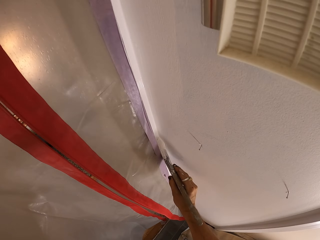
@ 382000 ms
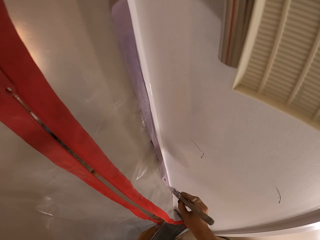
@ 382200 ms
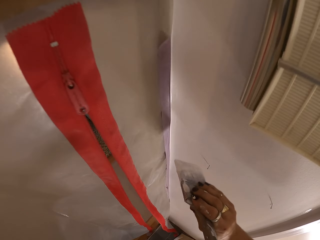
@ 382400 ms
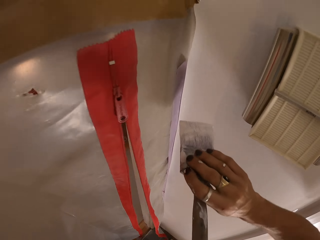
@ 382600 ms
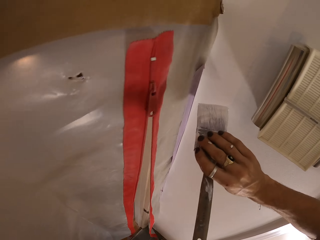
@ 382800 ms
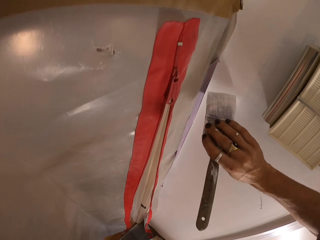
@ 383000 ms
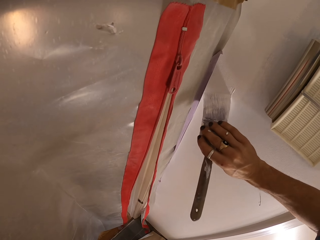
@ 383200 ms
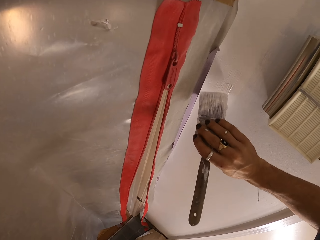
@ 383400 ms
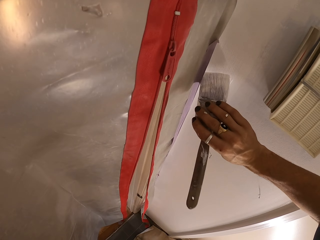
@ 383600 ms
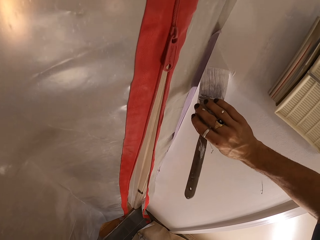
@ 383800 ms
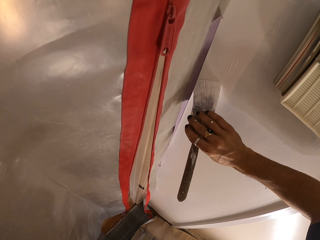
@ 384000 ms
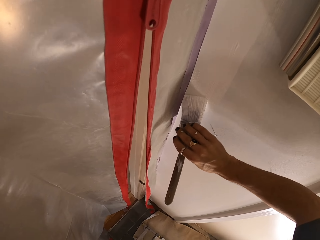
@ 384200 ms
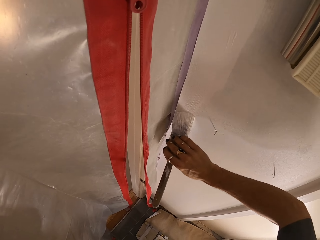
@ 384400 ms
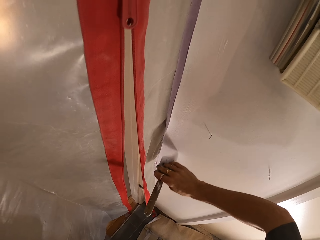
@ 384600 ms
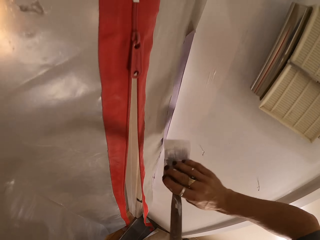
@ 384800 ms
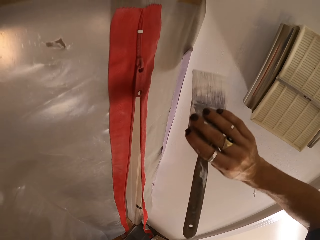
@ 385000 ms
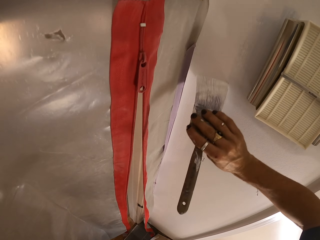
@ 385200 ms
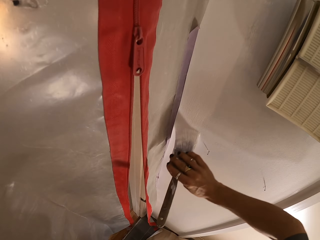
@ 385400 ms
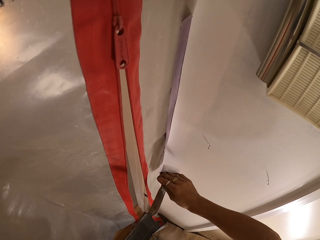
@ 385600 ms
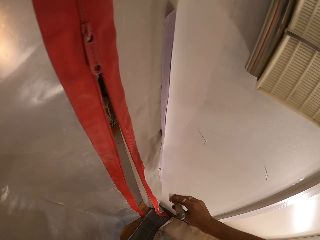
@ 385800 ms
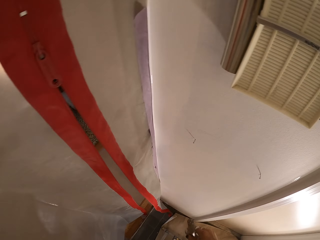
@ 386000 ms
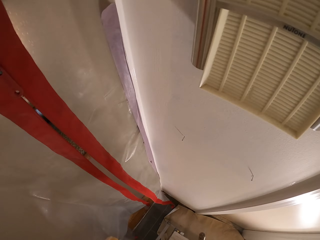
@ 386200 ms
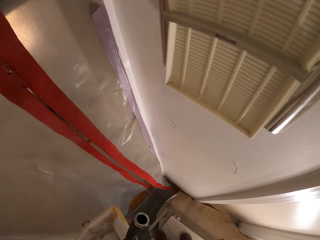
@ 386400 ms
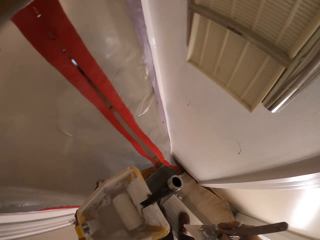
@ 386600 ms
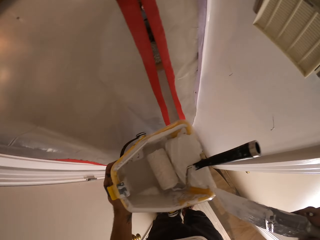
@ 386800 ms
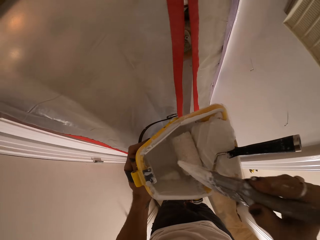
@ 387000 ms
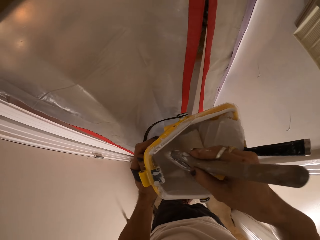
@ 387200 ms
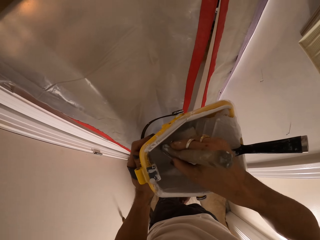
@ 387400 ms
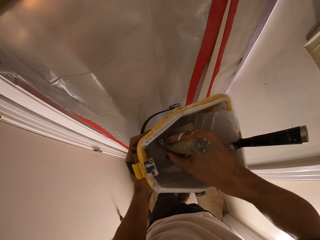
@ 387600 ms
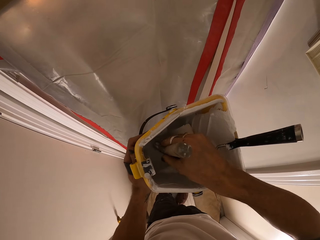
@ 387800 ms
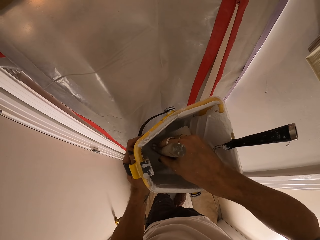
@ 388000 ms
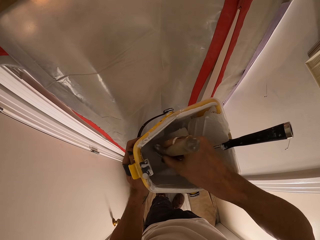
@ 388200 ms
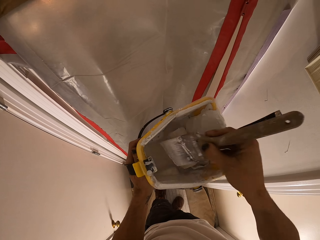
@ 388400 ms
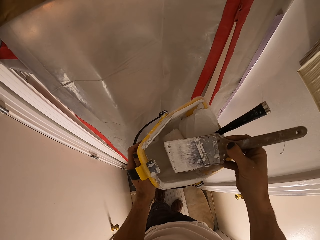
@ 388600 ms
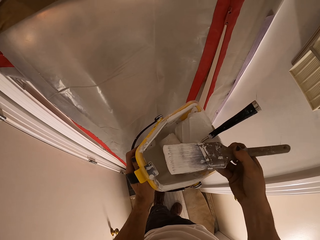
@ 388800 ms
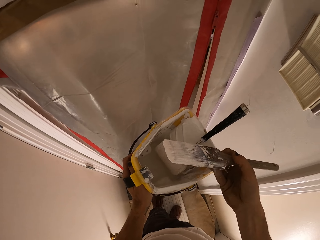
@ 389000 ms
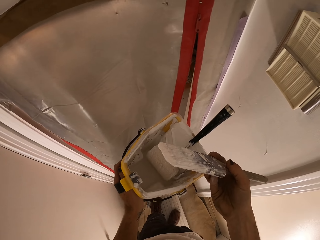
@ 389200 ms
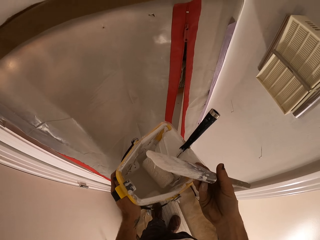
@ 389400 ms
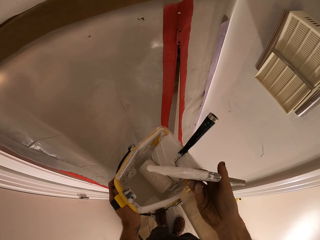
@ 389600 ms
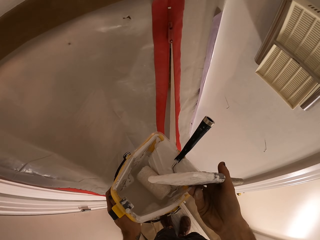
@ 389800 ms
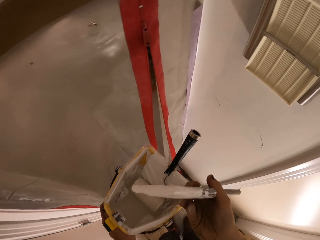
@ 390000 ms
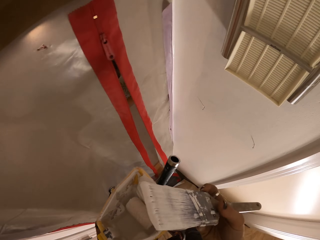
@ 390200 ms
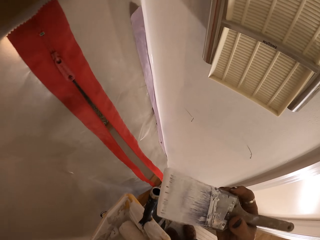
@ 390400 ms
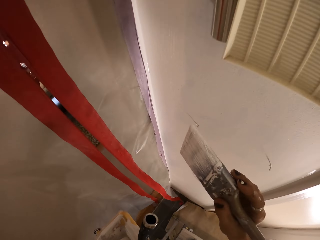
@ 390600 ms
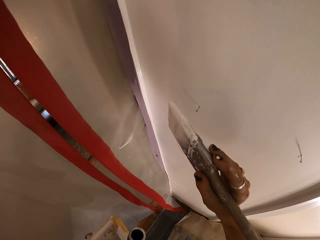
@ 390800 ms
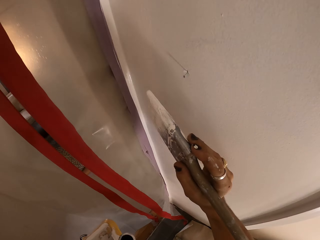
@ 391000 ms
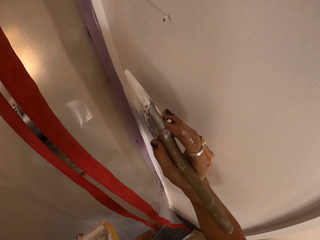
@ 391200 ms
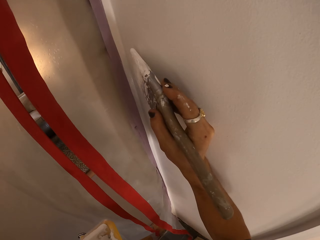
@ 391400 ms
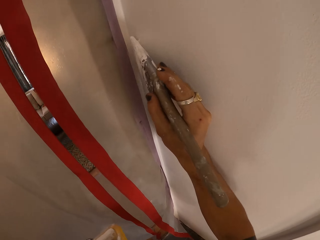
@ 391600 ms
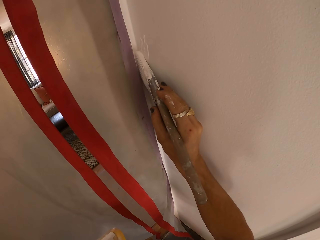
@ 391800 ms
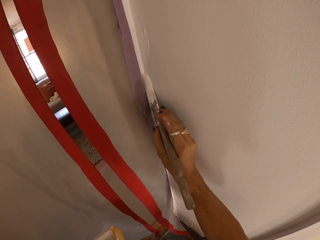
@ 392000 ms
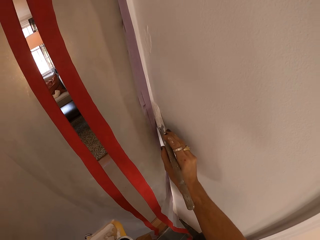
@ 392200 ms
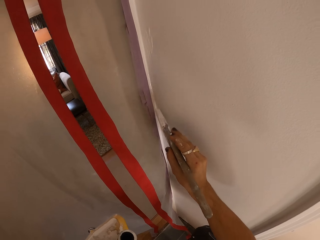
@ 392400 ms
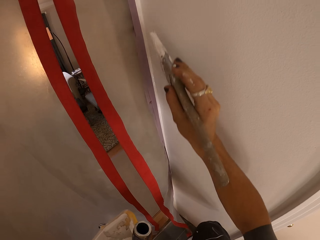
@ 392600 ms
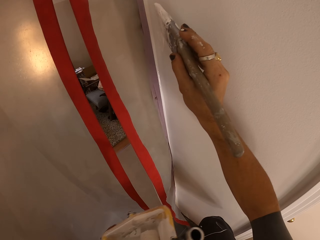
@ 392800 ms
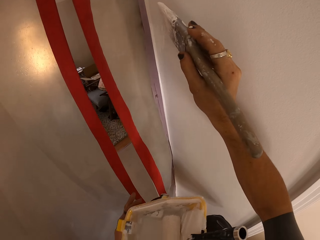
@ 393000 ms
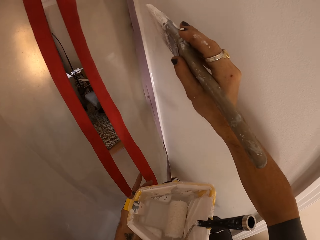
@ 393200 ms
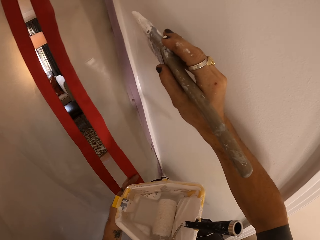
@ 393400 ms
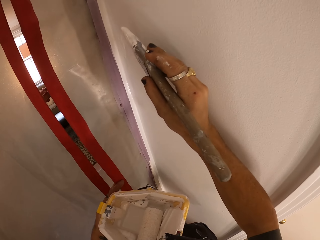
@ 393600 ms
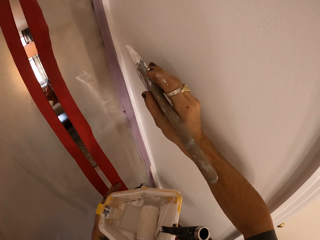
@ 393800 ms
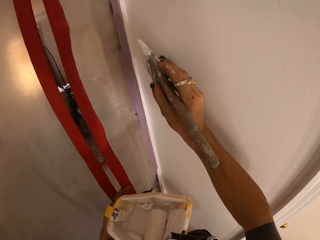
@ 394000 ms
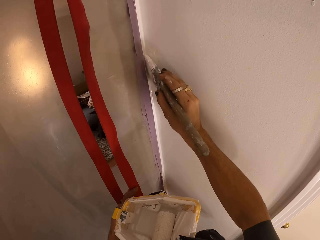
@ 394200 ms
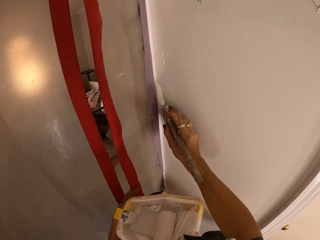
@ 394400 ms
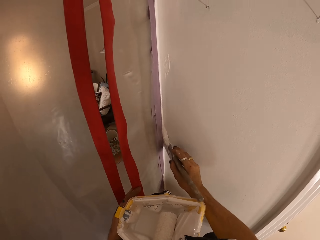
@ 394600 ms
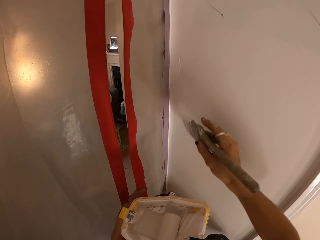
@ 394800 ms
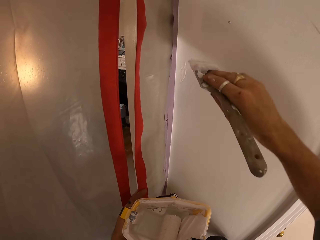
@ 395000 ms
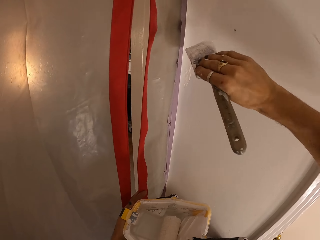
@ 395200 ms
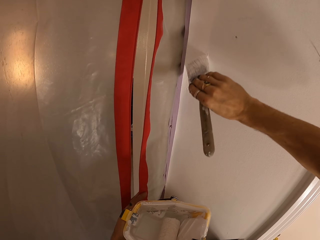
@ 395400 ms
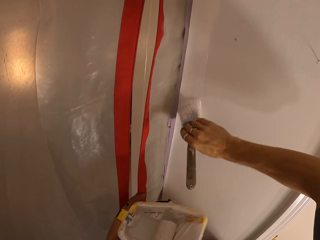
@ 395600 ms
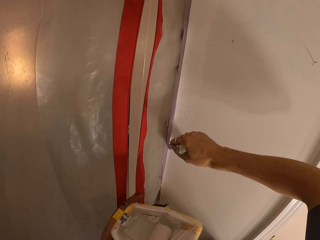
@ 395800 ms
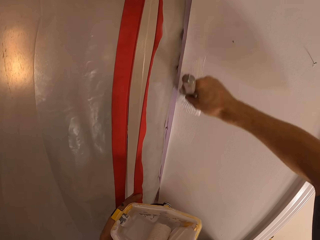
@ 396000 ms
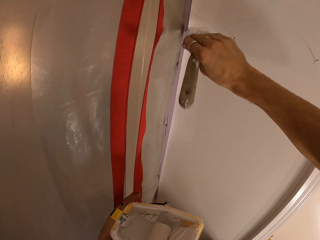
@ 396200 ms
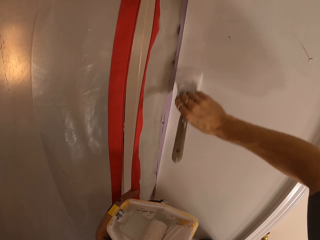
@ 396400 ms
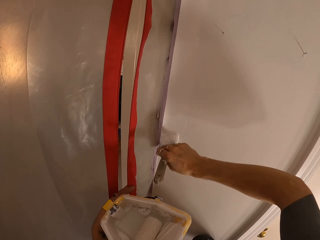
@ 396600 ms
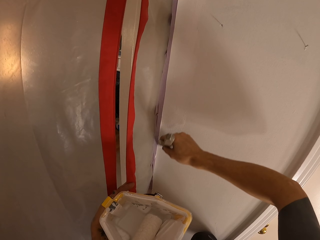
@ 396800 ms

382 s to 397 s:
The camera wearer paints the wall. They dip the brush in the paint. They paint the wall by the brush.

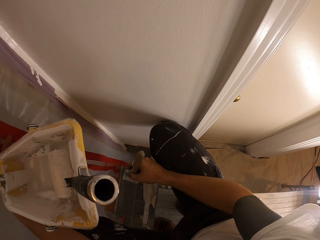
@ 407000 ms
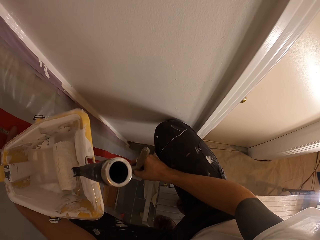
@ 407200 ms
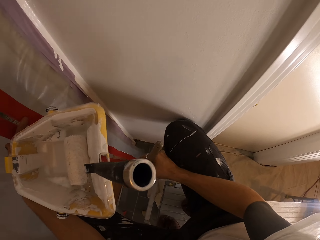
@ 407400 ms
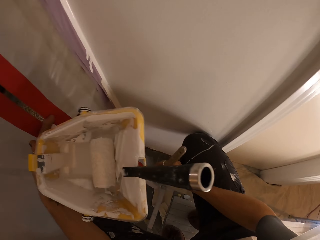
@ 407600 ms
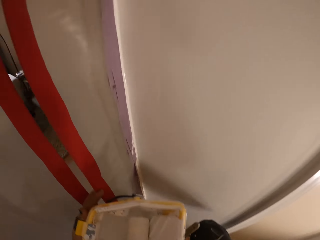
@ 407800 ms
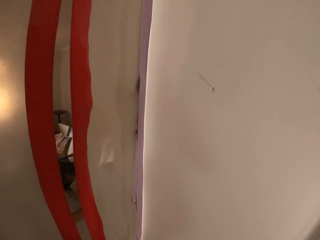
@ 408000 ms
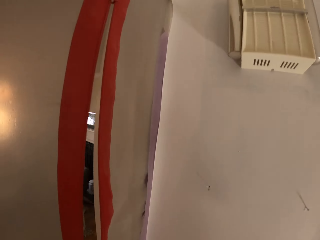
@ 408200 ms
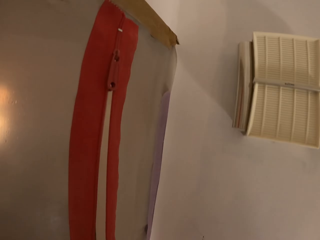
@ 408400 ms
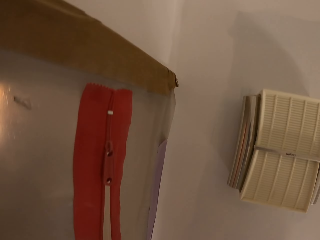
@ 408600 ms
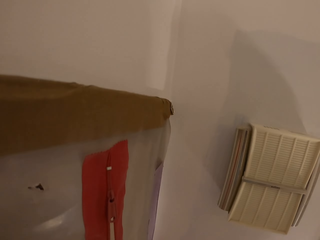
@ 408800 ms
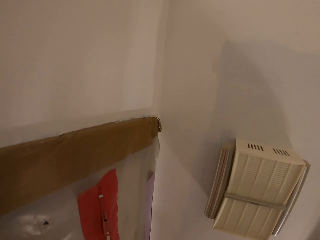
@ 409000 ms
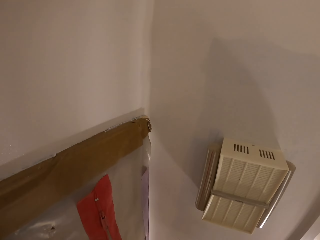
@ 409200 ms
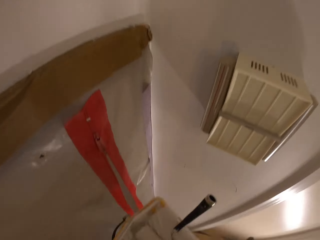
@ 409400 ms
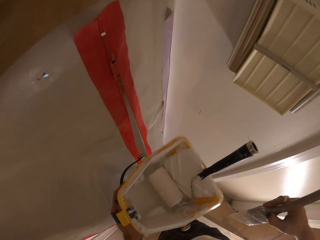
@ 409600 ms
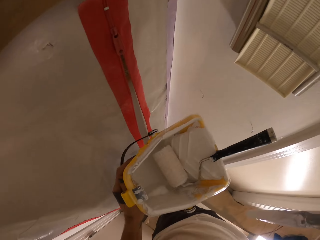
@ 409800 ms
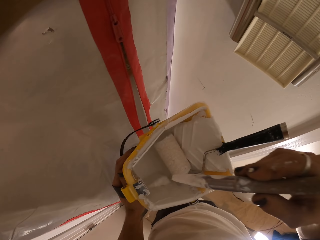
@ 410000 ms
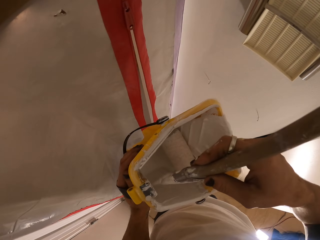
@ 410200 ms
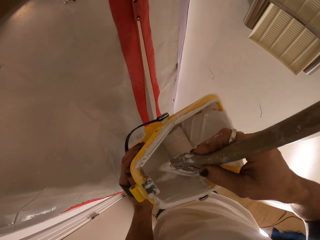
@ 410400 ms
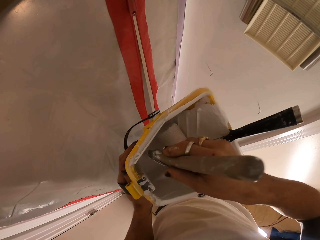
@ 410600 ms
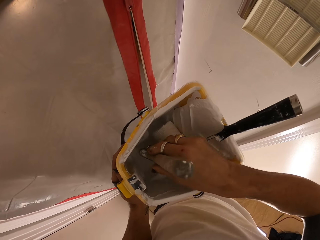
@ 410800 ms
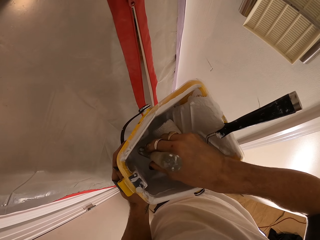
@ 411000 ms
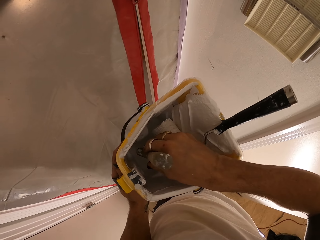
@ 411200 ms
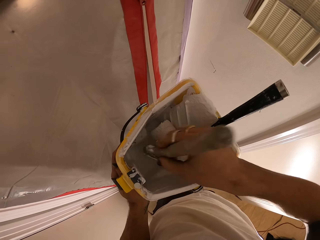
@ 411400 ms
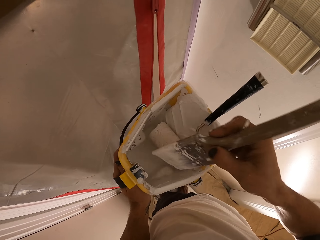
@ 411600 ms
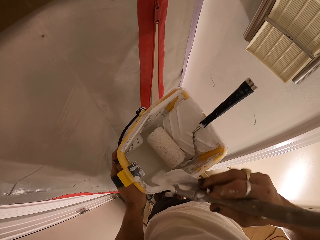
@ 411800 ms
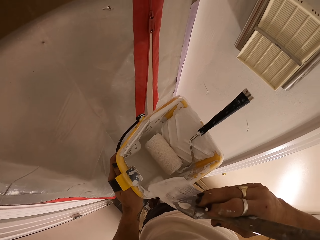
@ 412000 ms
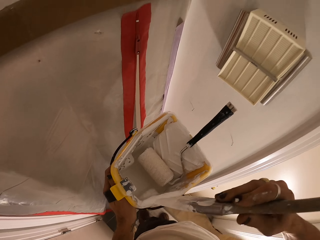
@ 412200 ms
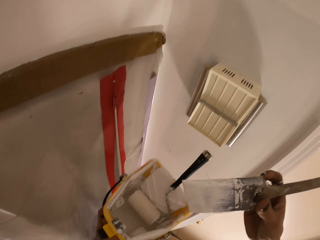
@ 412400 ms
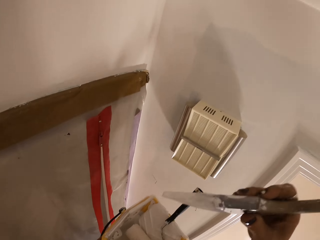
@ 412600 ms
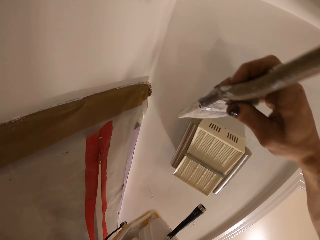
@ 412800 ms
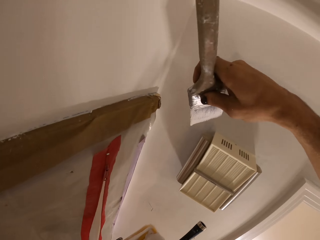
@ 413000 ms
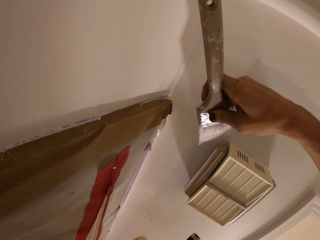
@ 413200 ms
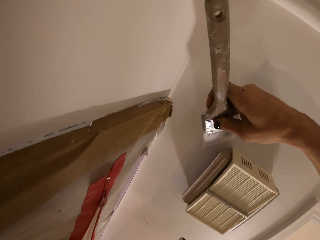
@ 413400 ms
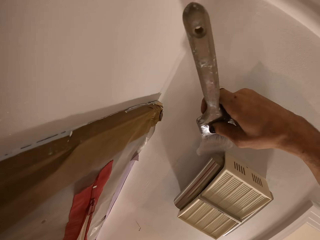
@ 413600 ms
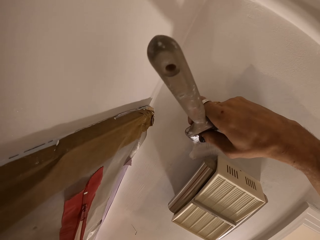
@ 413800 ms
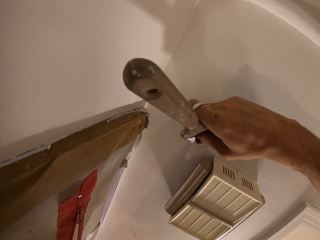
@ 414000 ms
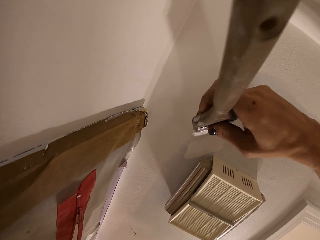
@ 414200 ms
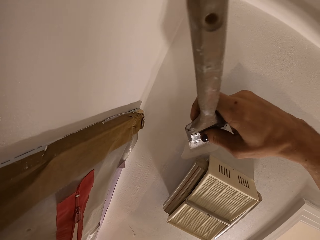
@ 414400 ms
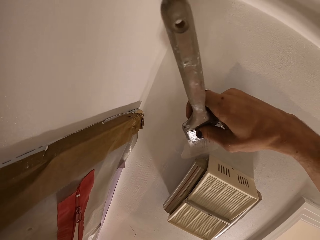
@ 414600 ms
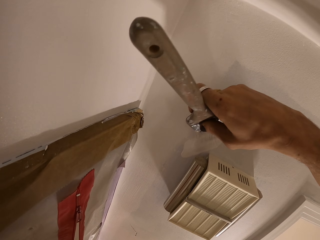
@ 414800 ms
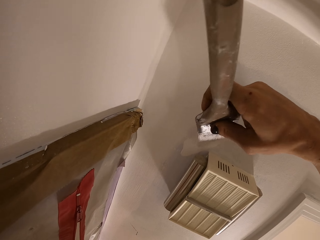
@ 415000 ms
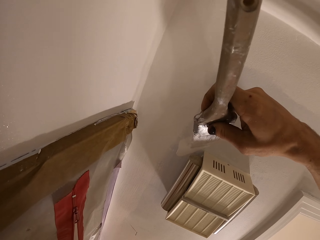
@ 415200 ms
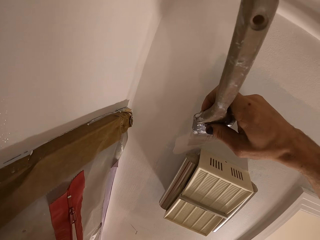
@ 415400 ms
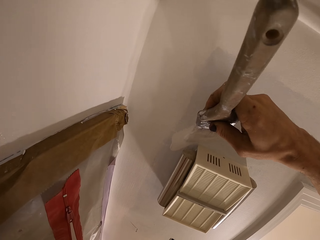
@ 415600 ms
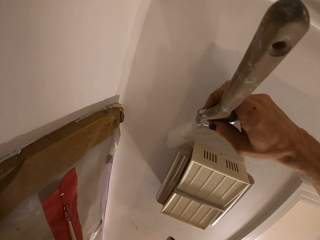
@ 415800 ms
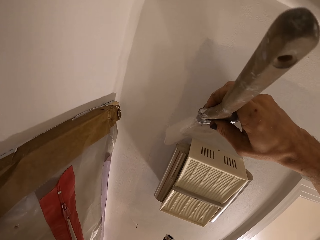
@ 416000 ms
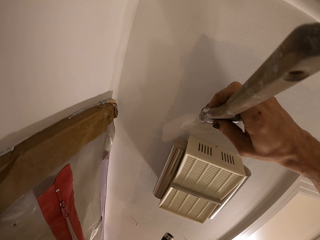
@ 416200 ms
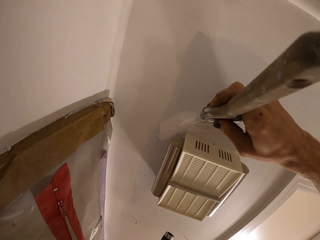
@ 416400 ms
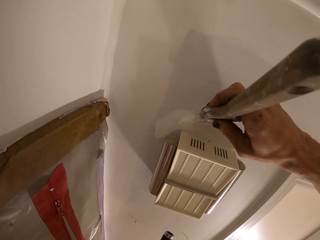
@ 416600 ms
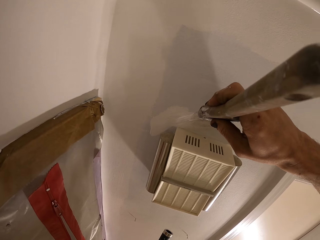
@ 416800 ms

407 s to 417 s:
The camera wearer dips the brush in the paint. They paint the wall by the brush.
